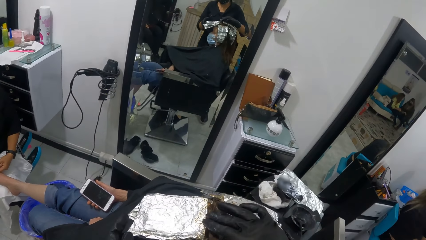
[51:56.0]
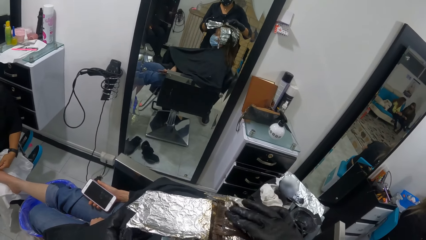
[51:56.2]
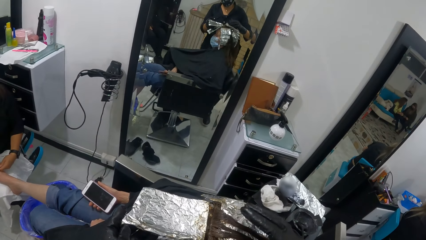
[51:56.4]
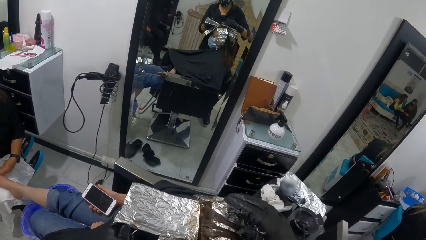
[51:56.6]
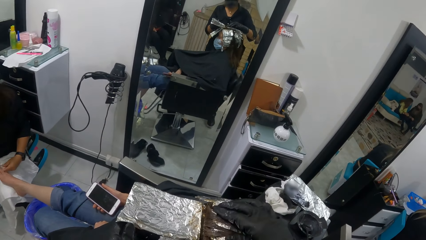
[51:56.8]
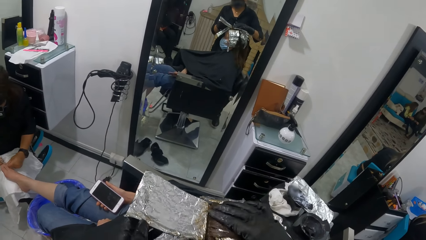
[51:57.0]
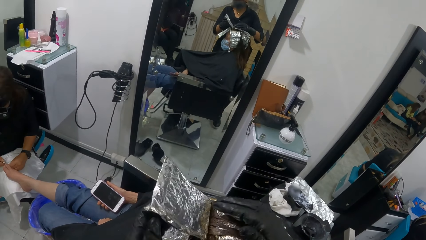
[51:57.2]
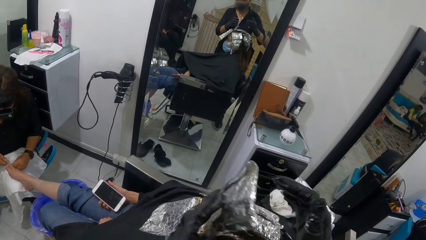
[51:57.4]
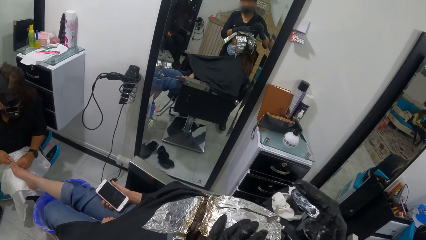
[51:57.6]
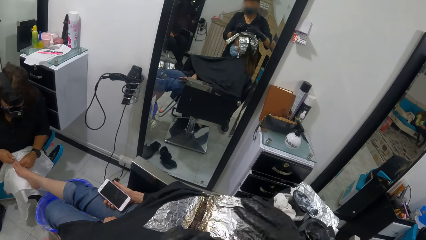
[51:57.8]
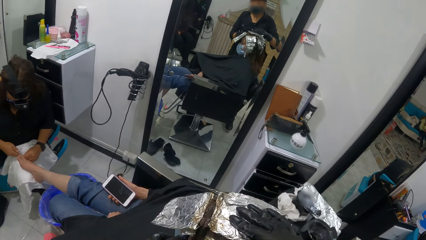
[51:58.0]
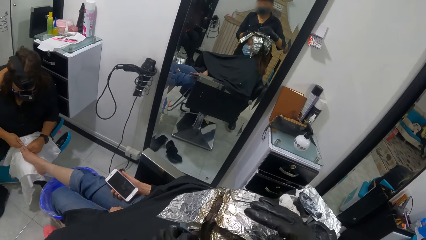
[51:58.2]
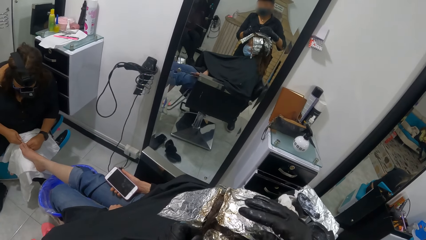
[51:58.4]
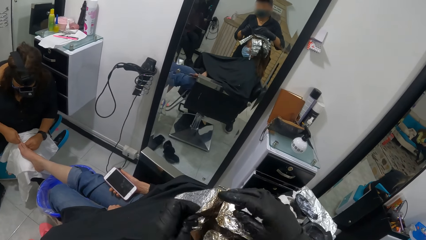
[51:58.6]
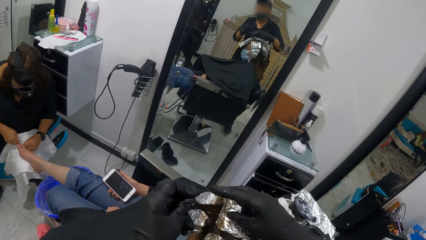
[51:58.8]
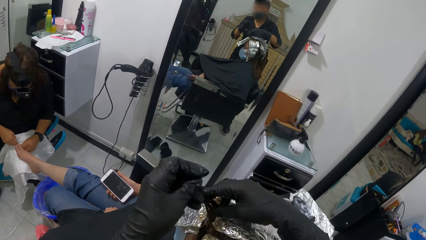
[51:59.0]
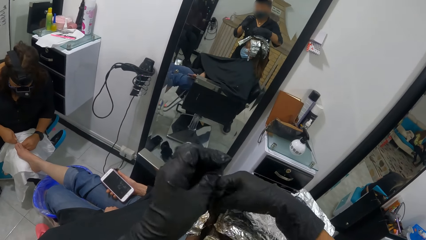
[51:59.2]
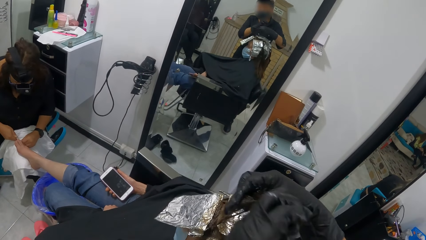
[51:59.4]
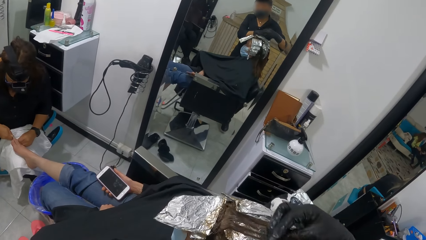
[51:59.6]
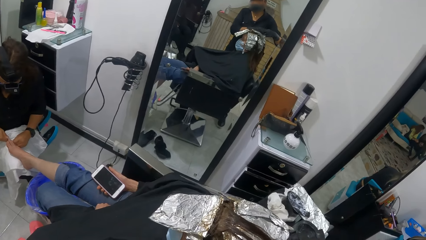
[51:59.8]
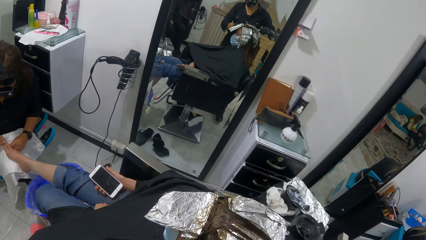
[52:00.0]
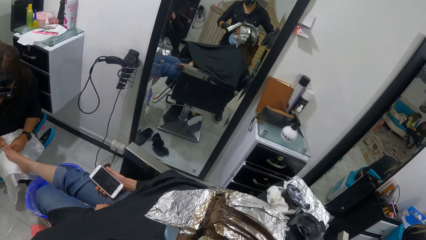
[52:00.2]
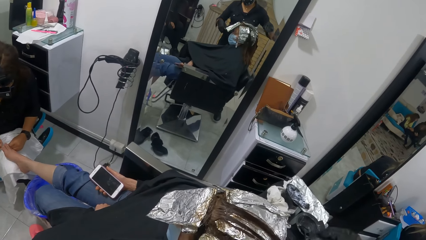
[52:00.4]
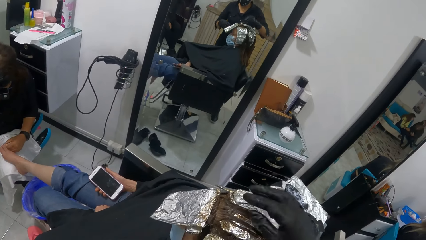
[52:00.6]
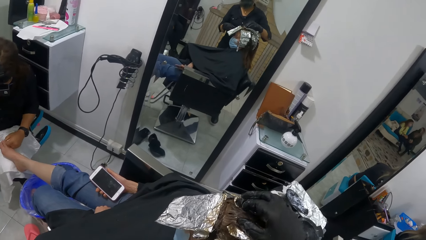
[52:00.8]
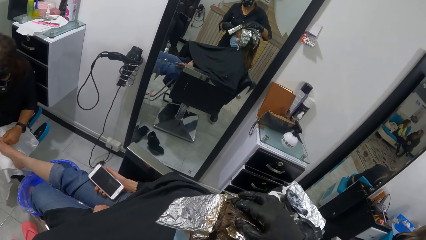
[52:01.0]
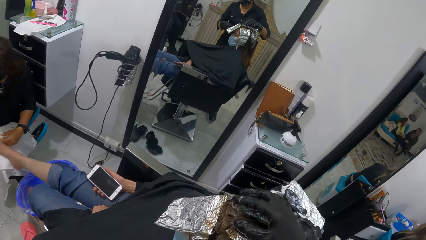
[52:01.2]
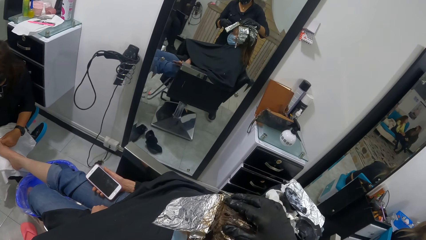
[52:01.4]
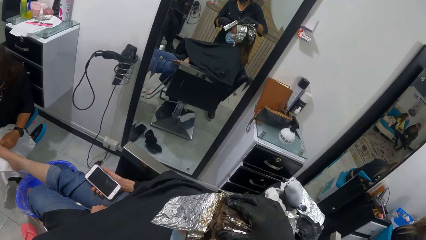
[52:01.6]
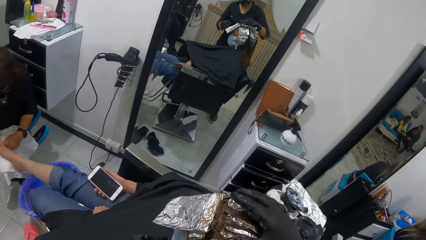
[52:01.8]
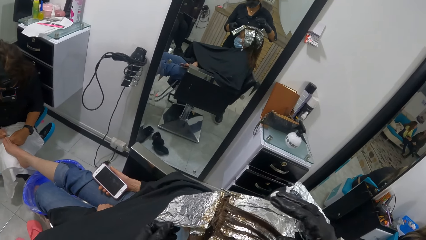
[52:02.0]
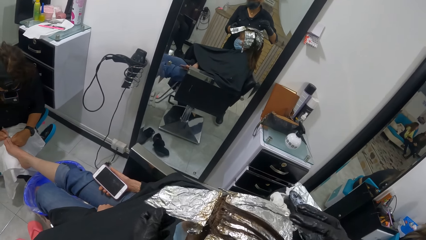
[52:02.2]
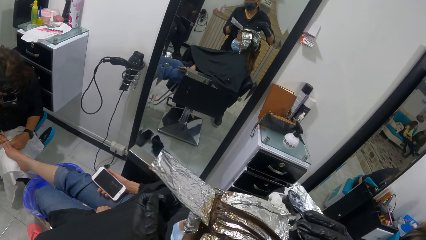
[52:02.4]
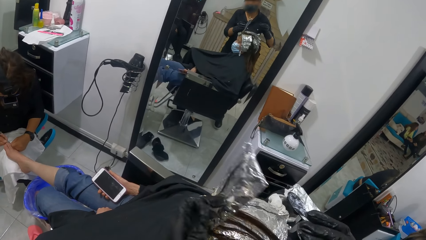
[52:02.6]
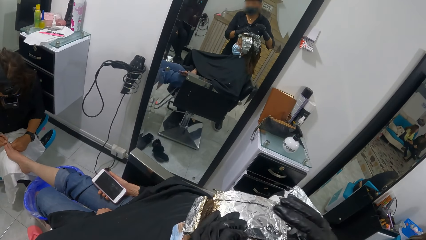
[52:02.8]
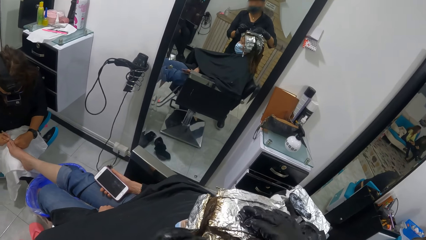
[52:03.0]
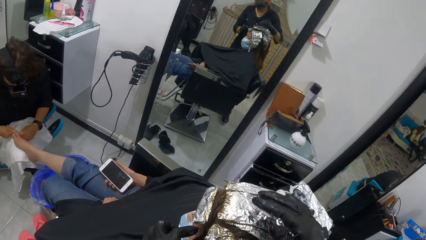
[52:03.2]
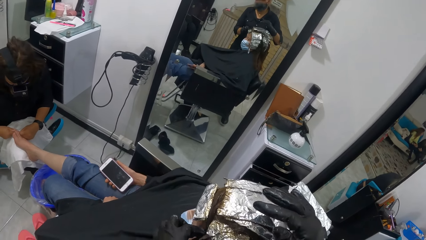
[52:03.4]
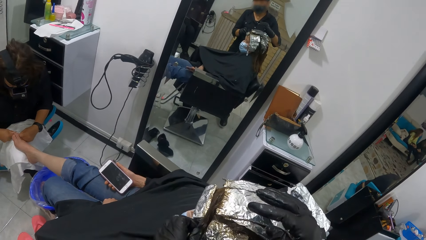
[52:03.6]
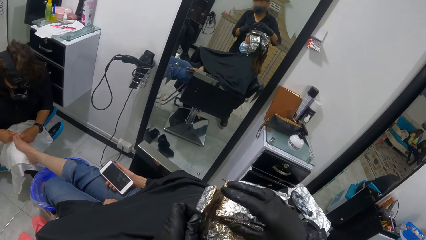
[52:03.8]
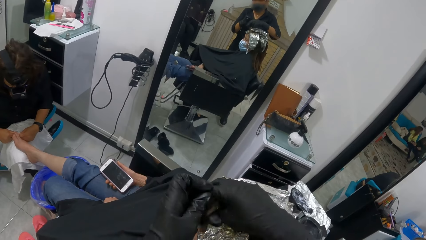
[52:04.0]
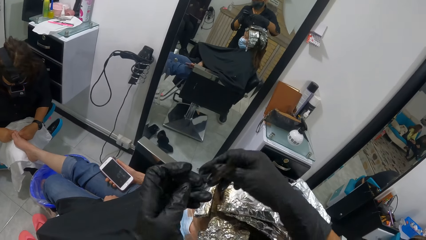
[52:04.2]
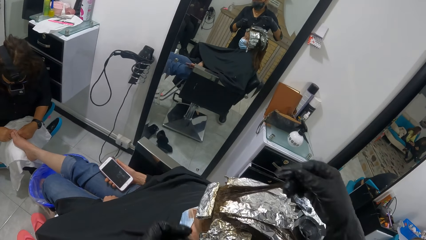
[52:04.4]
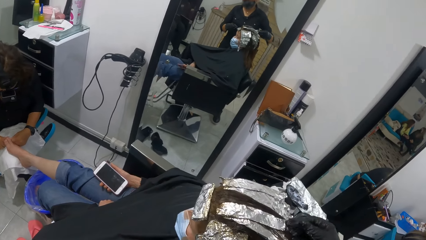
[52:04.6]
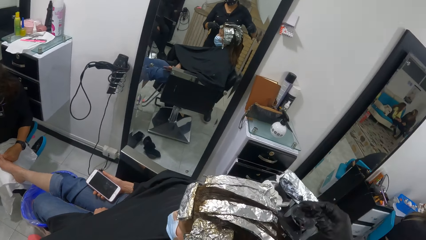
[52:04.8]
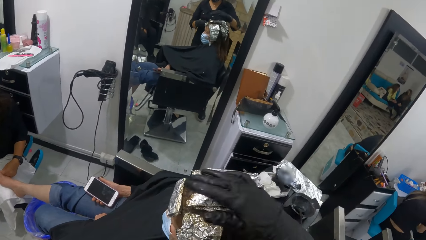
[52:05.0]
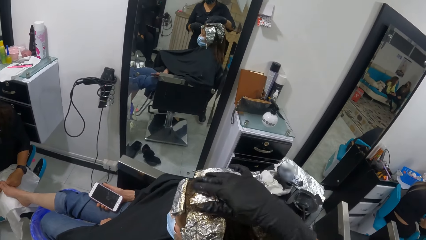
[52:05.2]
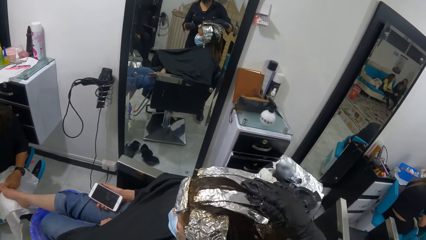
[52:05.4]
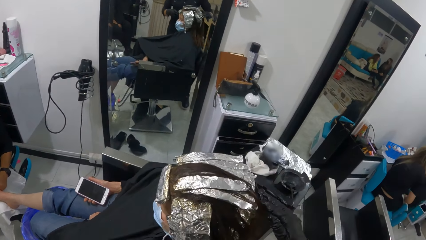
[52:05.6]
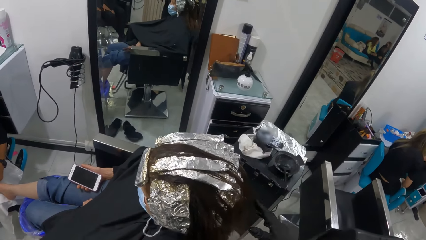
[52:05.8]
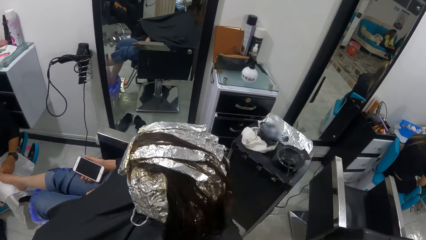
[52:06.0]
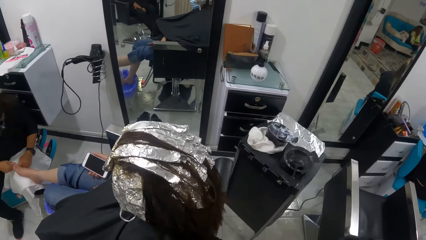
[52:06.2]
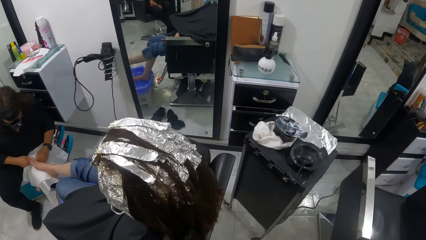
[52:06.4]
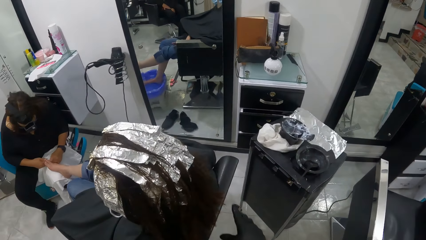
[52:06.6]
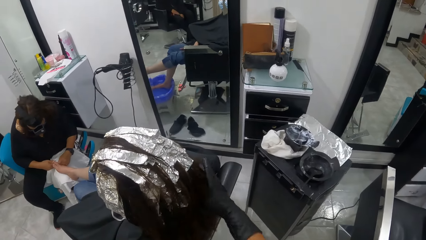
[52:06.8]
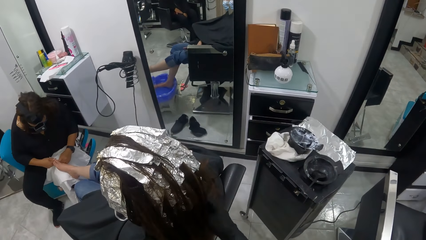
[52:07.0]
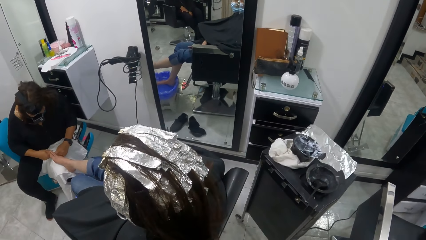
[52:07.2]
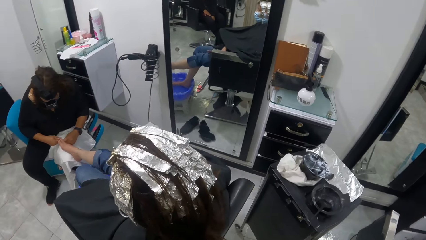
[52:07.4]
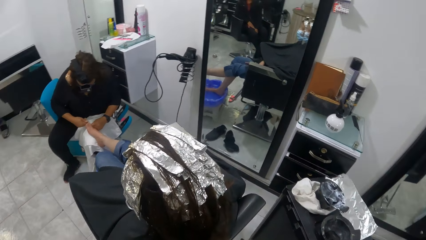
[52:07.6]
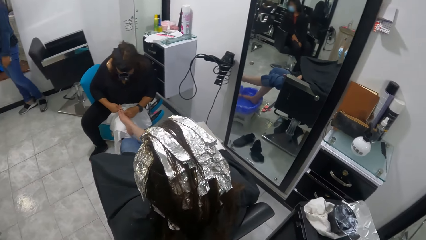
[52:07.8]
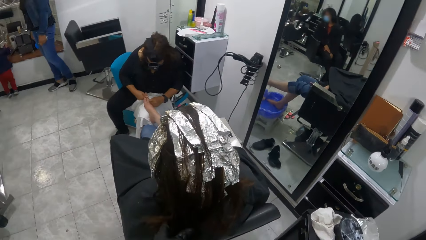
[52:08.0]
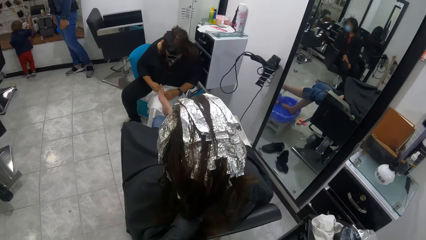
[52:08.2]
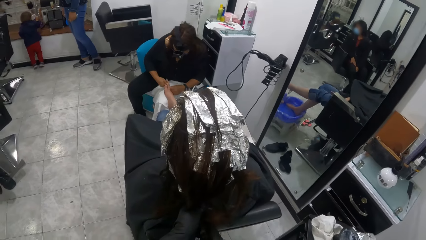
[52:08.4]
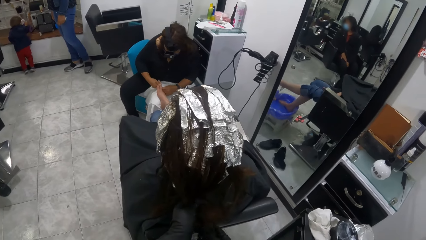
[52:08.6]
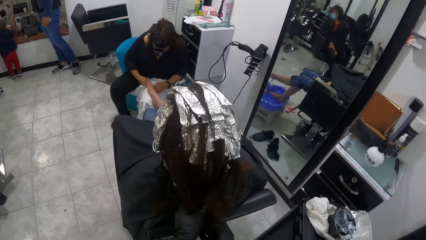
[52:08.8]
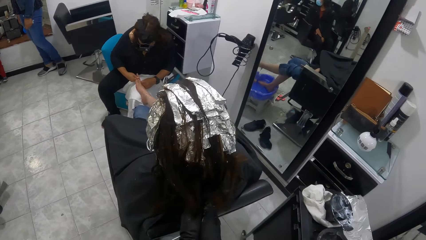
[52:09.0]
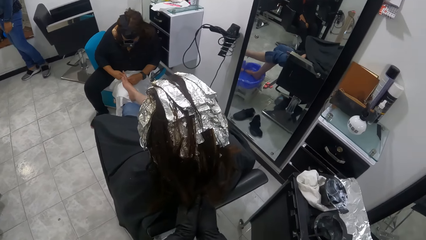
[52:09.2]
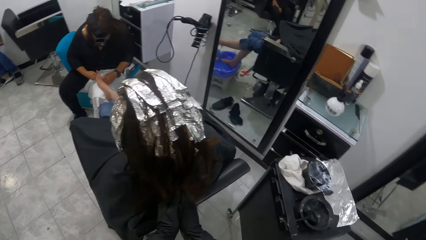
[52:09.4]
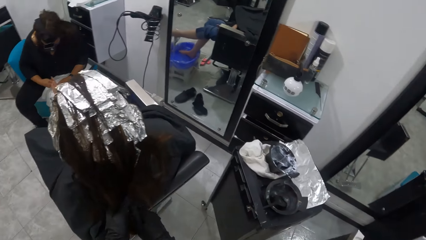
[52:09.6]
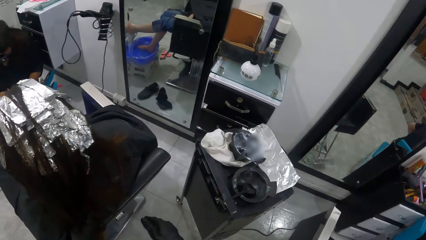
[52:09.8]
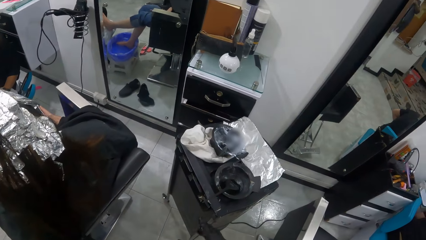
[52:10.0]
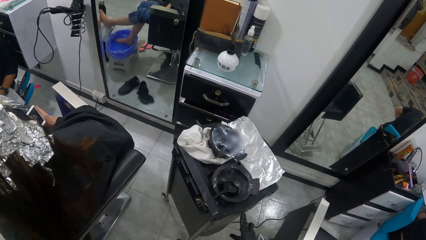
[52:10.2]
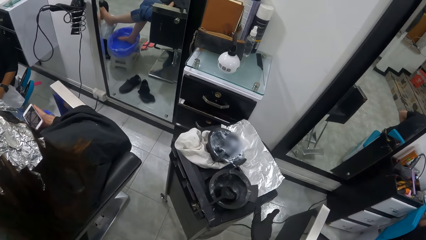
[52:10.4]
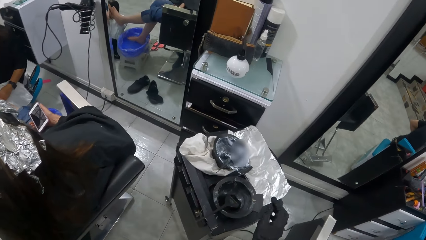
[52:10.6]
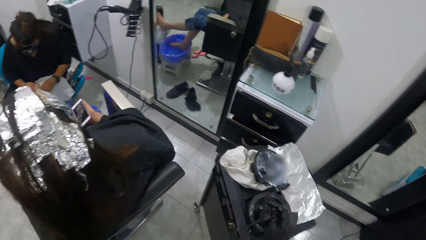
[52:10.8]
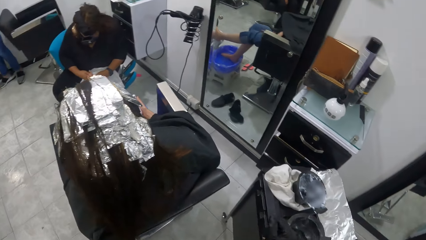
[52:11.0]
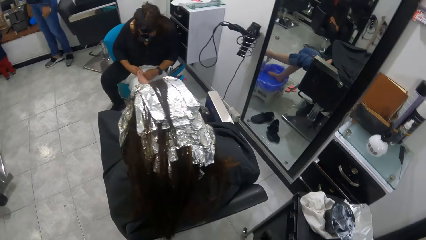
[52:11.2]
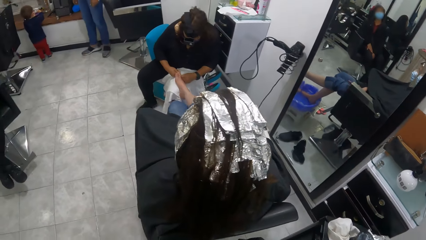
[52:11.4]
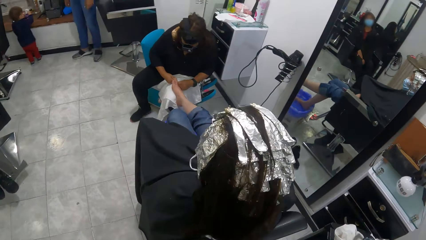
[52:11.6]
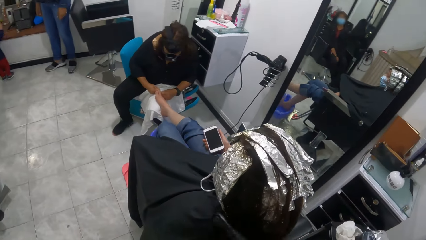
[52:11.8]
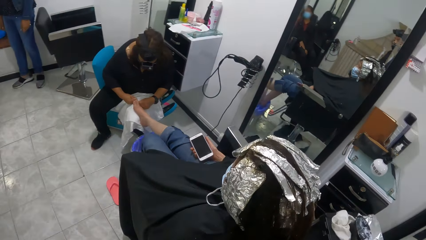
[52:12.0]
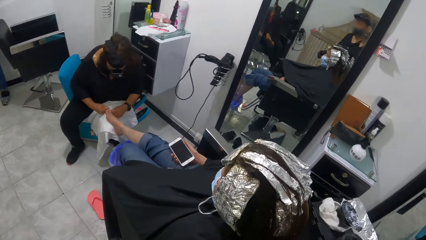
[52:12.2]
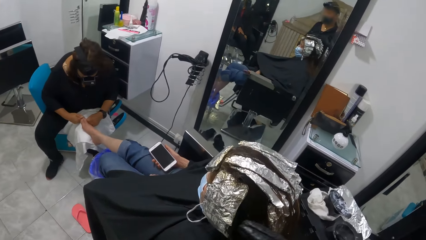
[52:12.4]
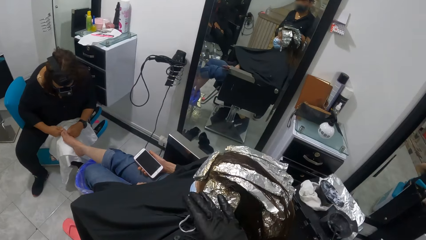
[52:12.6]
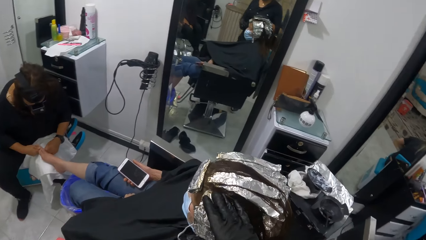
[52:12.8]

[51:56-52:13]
The camera wearer adjusts a foil with her left hand. She lifts the foil on the woman's hair. She drops the foil on the woman's hair. She pulls the woman's hair. She adjusts a portion of hair with both hands. She touches the woman's hair. She adjusts the foil with her left hand. She adjusts the portion of hair with both hands. She pulls the woman's hair and drops the woman's hair. She moves the right hand. She touches the woman's hair. She holds the woman's hair with both hands. She makes a step. She touches the woman's hair. She moves the right hand. She picks up a bowl from the table. She makes a step. She lifts the right hand.
